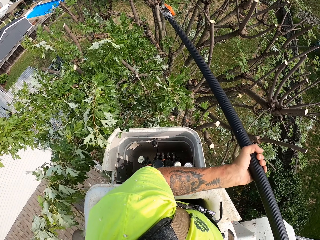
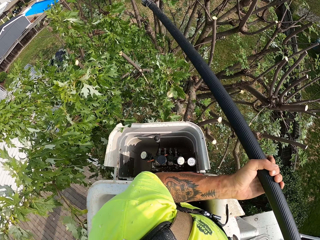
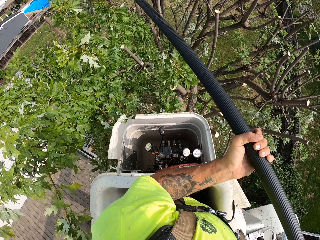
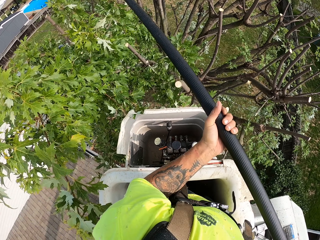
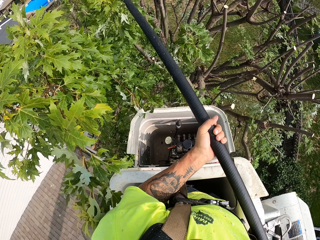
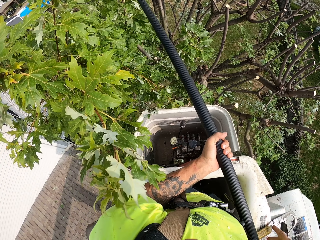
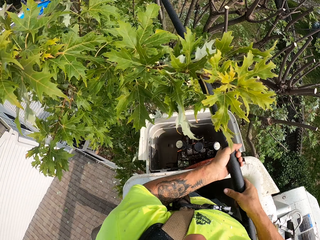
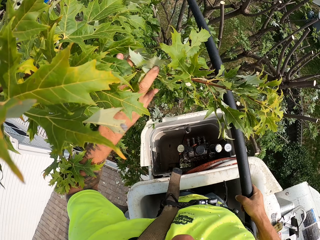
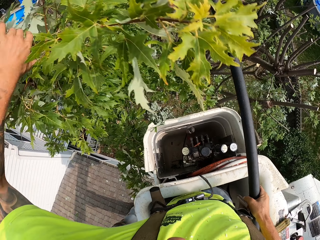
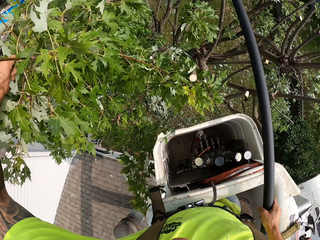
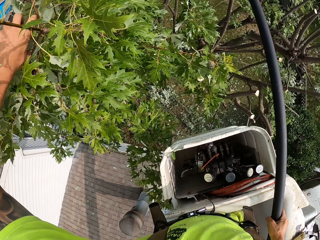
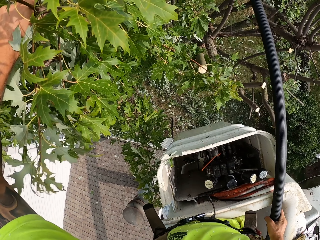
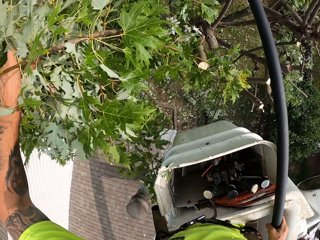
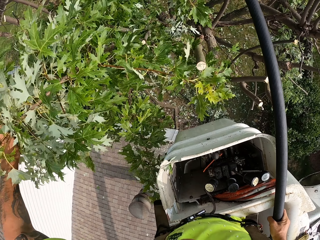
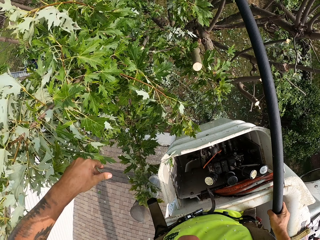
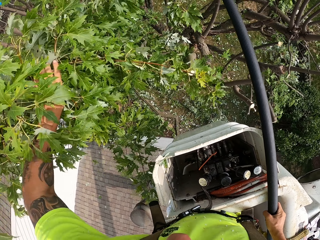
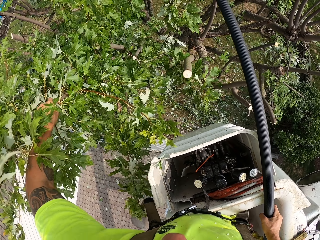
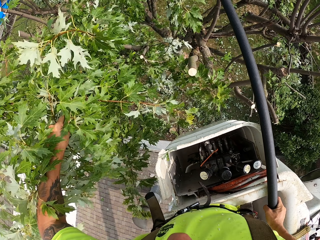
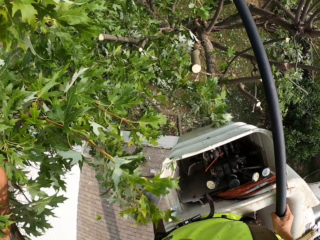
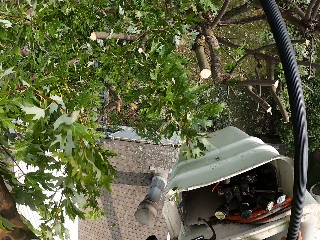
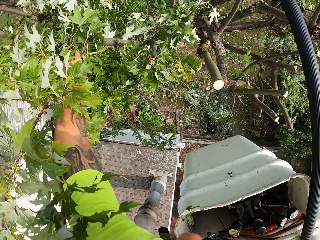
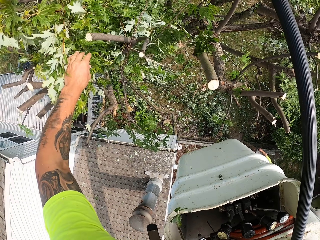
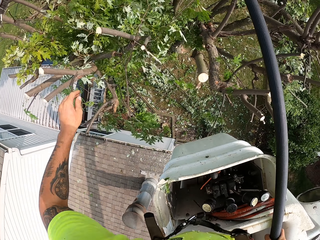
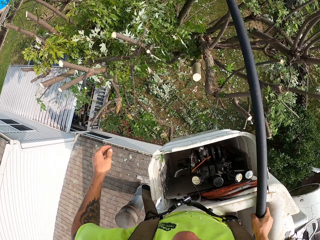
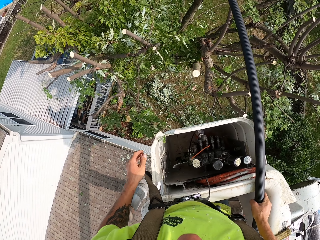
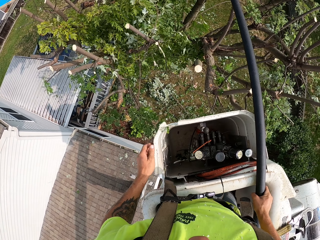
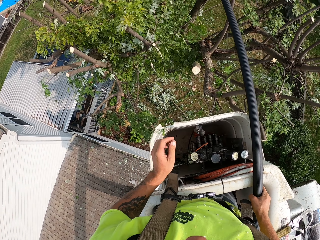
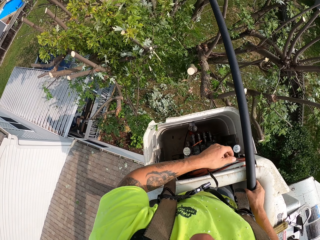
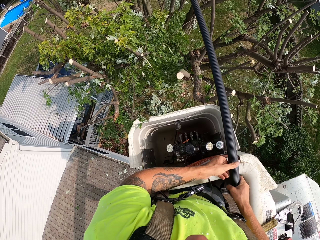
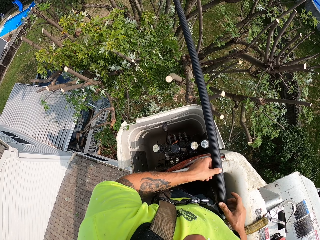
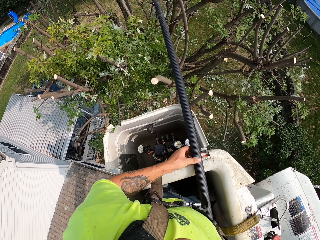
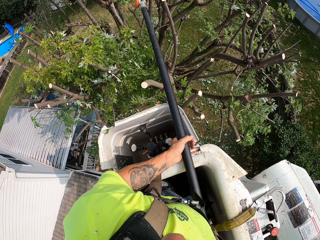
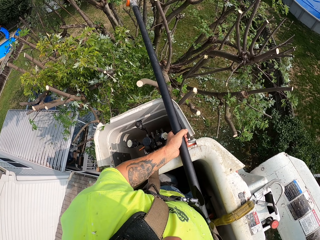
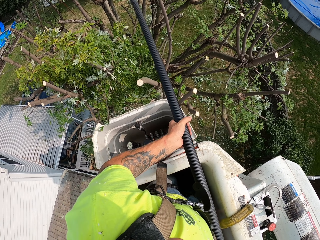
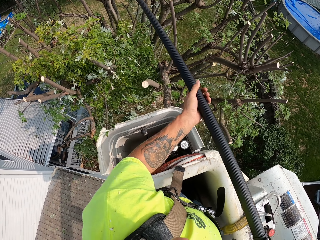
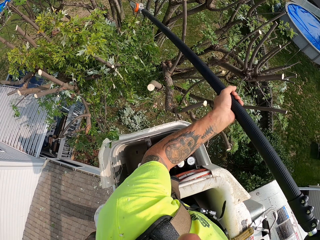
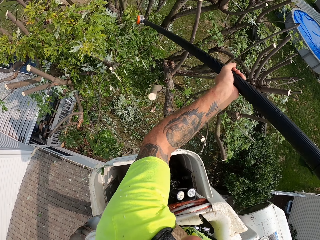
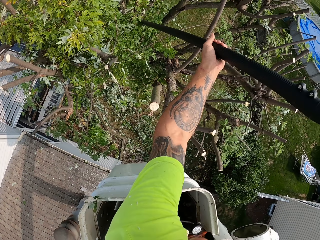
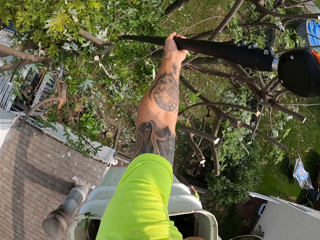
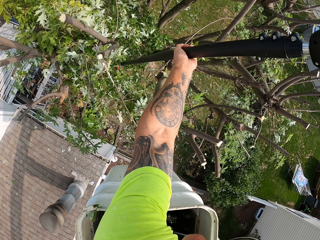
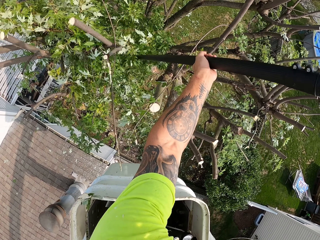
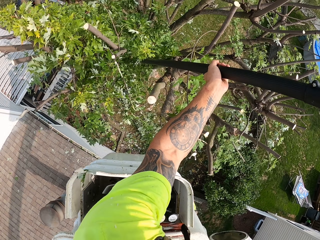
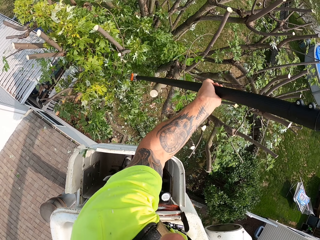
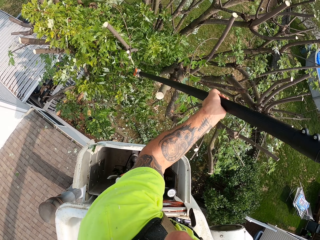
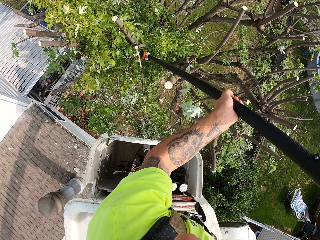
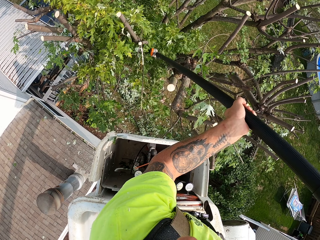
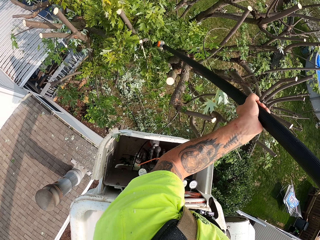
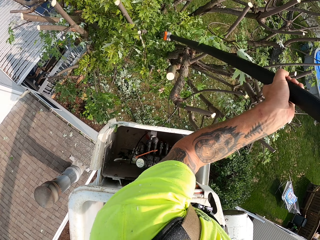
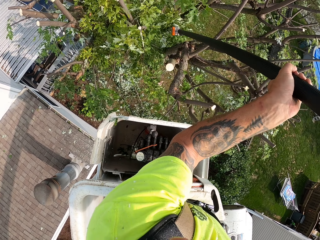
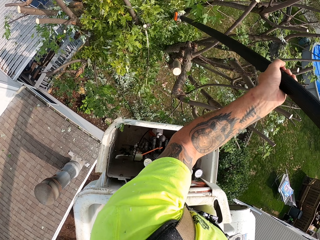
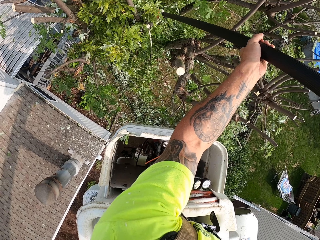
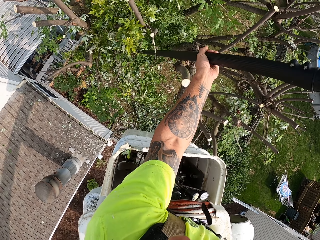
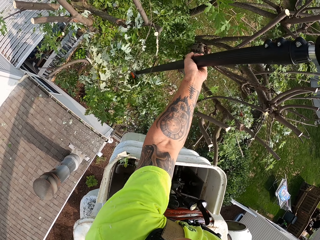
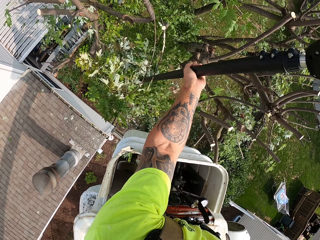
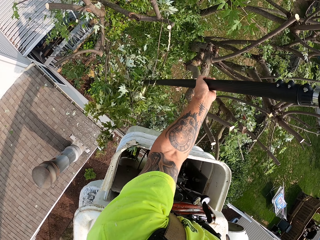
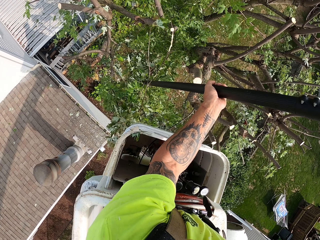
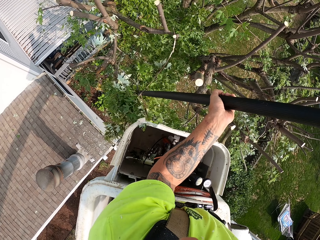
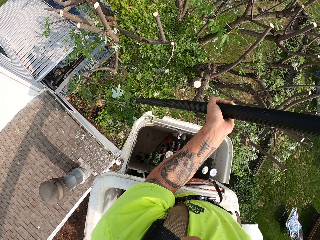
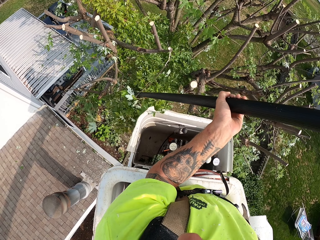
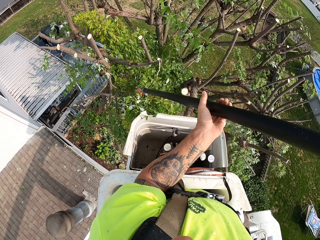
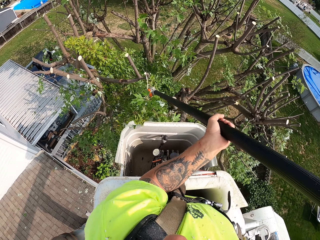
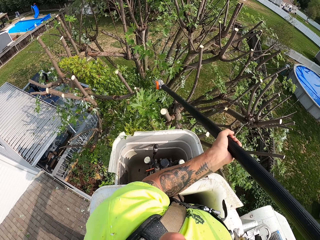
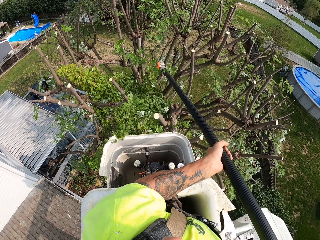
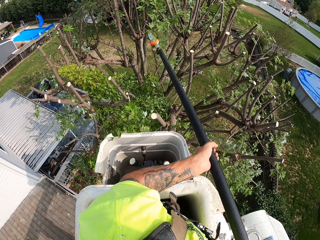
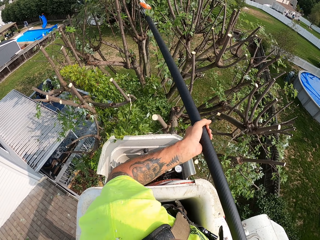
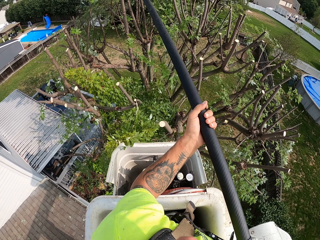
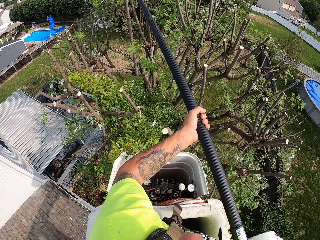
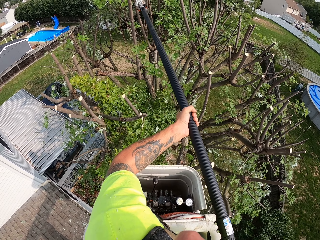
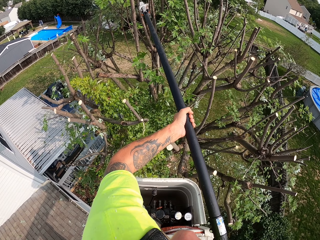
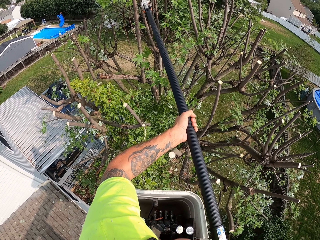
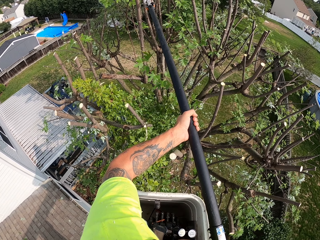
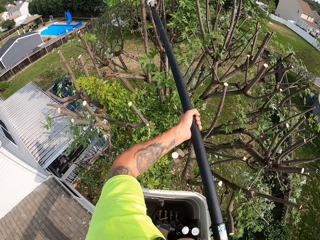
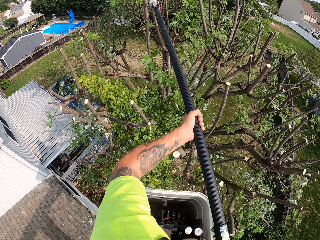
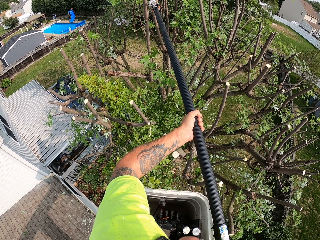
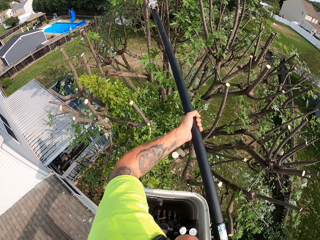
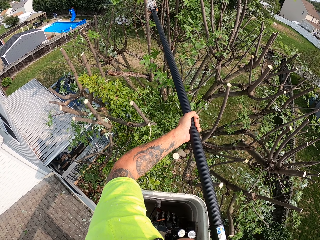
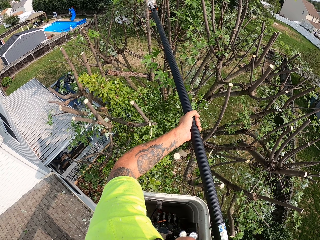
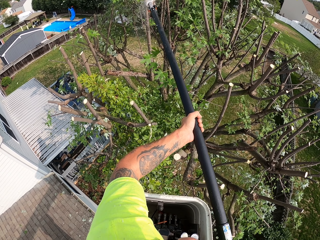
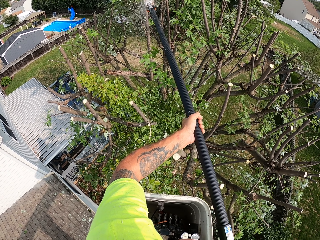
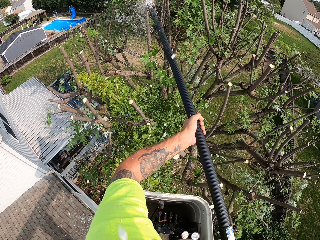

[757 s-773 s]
The camera wearer drops a leaf branch with his left hand to the ground. He holds the branch with the left hand. He holds the pole saw with both hands. He prunes the tree with the pole saw in both hands. He cuts the tree branches with the cutting saw.

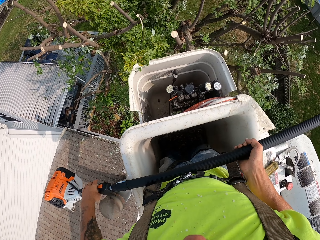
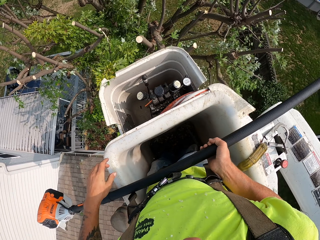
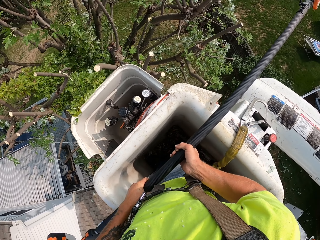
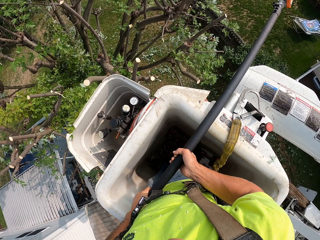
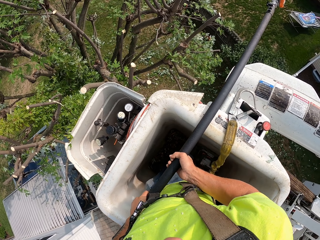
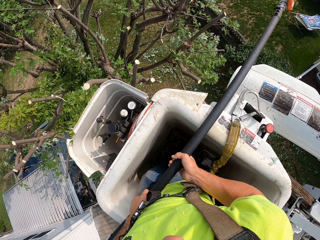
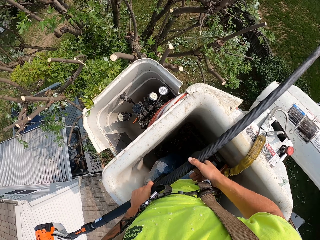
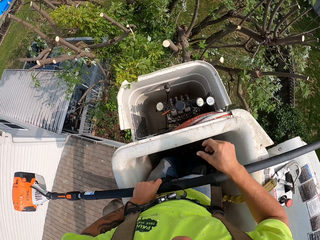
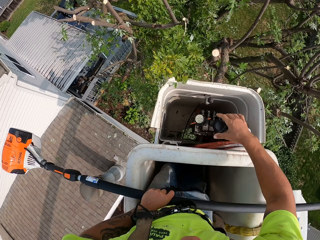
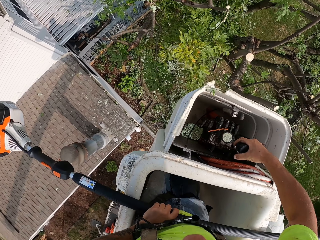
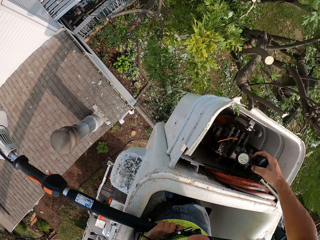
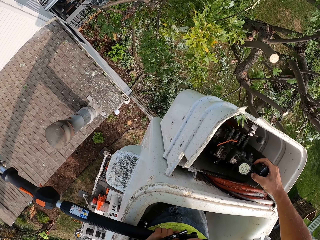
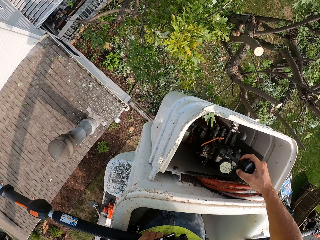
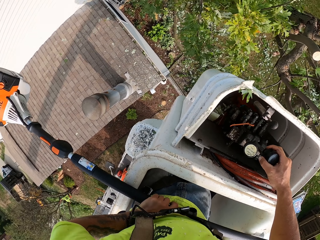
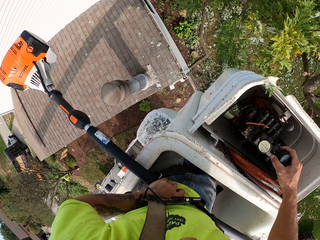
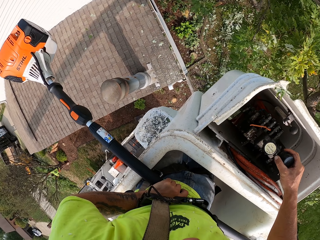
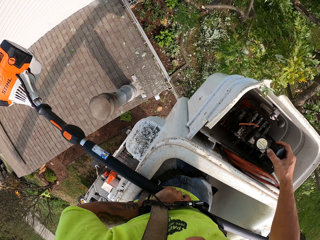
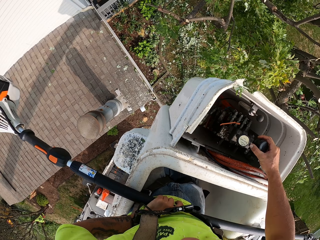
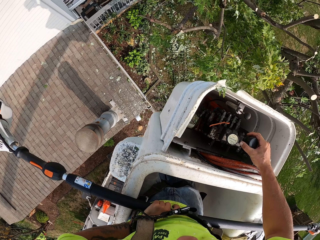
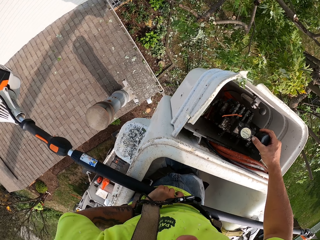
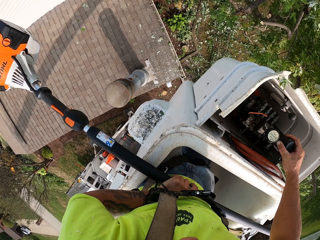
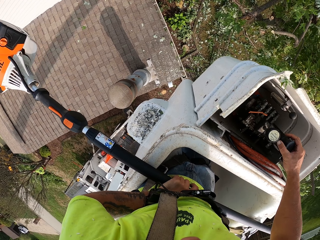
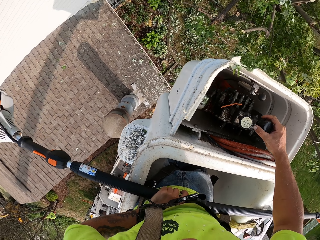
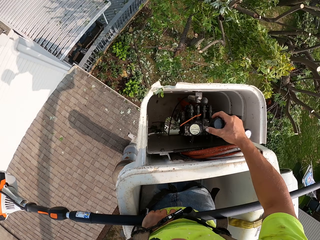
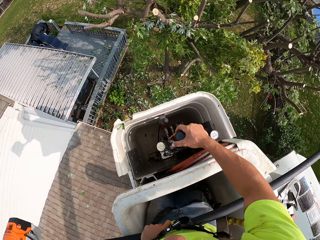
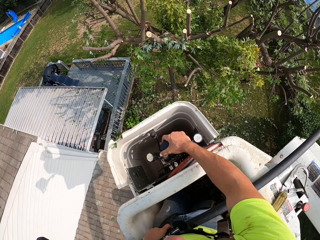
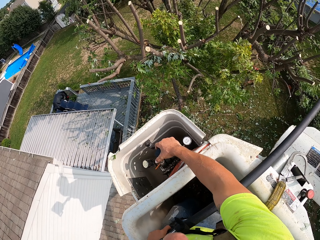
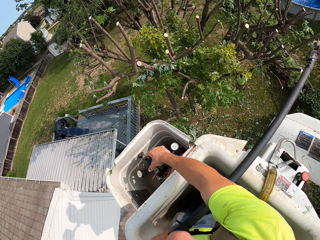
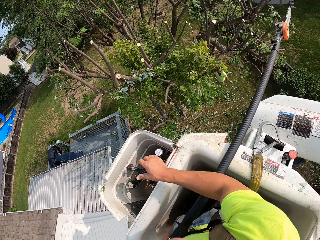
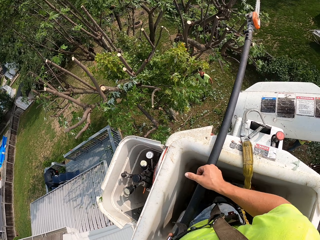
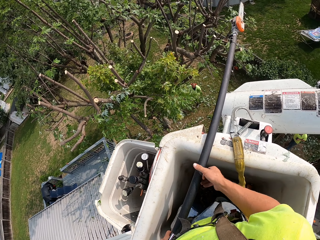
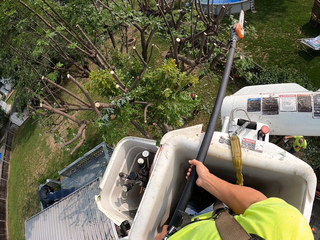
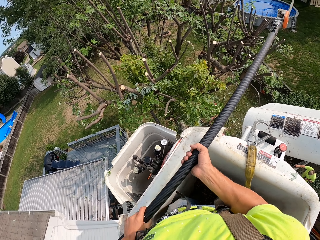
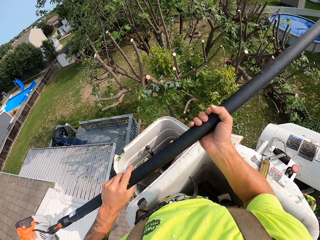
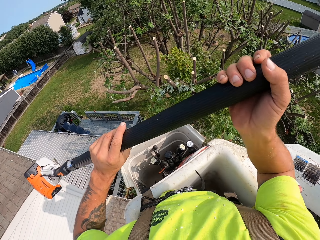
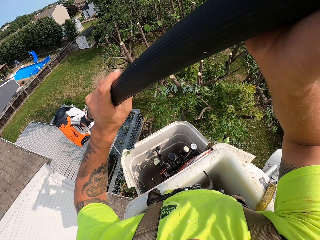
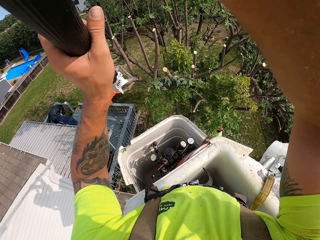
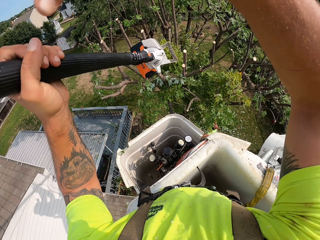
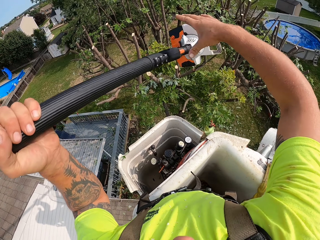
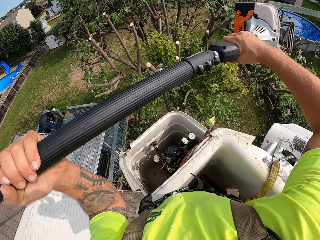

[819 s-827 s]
The camera wearer operates the handles of the crane with his right hand. He holds the lift. He lifts the chain saw from the bucket lift with his hands.
